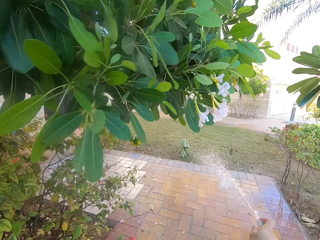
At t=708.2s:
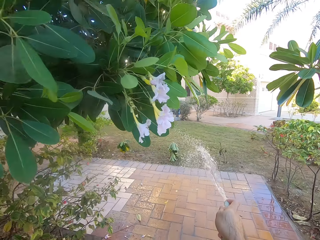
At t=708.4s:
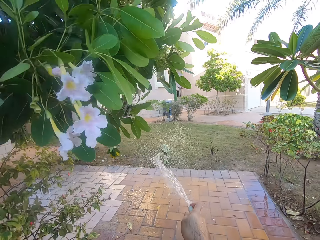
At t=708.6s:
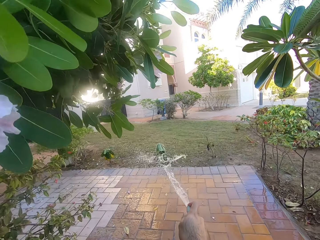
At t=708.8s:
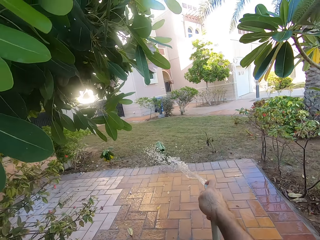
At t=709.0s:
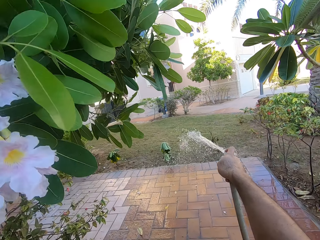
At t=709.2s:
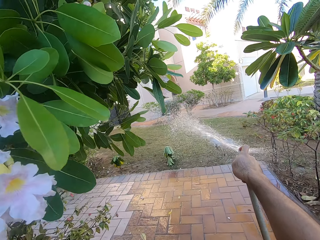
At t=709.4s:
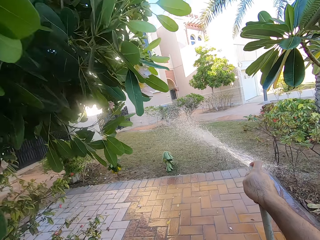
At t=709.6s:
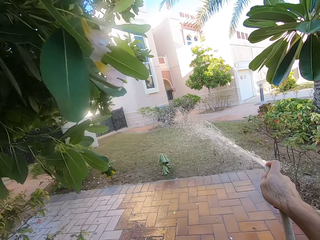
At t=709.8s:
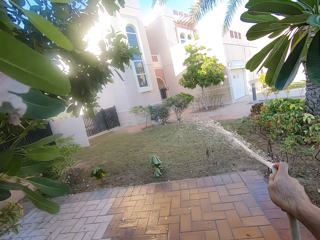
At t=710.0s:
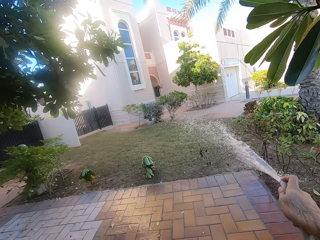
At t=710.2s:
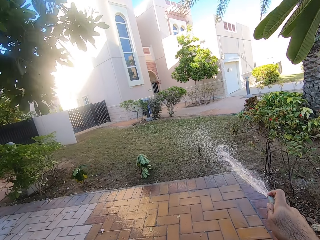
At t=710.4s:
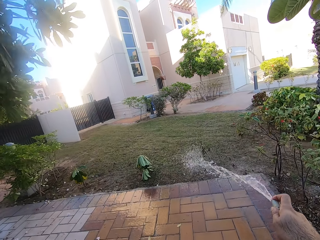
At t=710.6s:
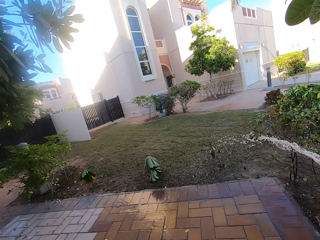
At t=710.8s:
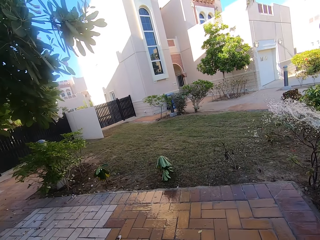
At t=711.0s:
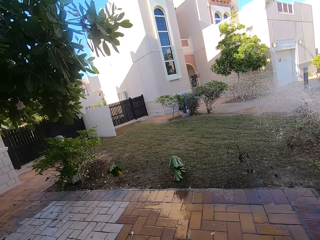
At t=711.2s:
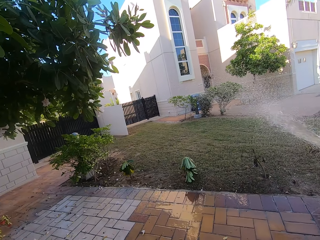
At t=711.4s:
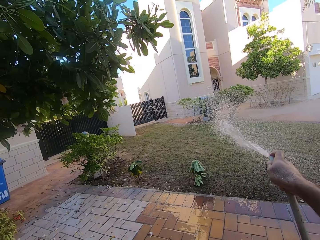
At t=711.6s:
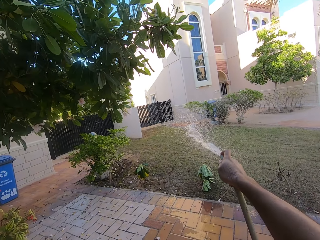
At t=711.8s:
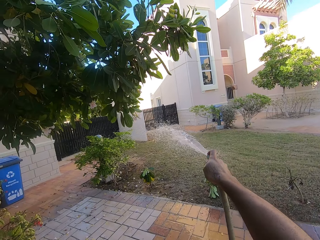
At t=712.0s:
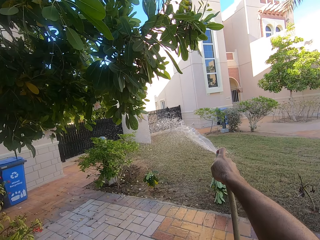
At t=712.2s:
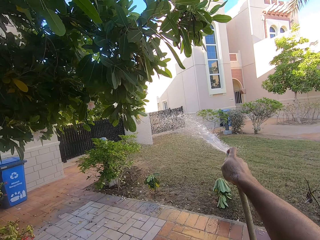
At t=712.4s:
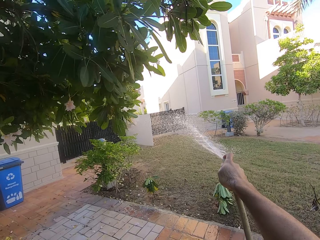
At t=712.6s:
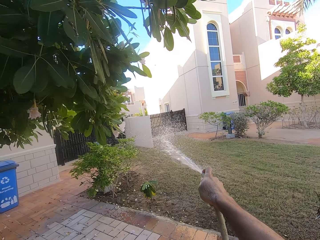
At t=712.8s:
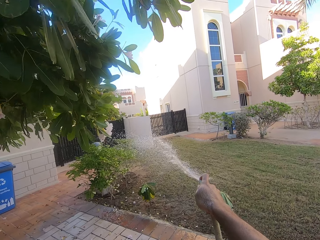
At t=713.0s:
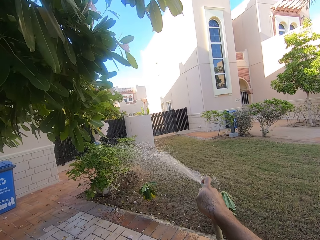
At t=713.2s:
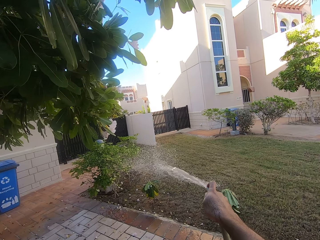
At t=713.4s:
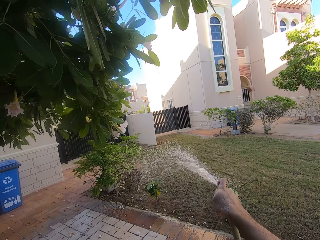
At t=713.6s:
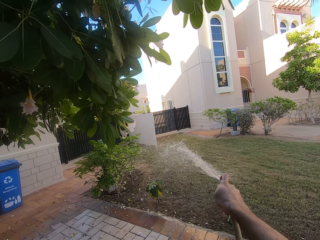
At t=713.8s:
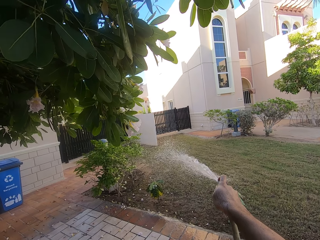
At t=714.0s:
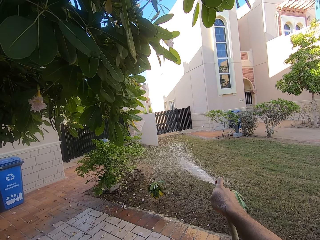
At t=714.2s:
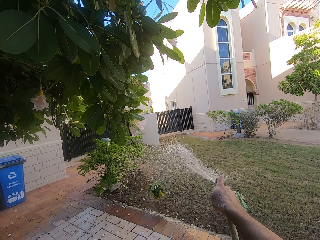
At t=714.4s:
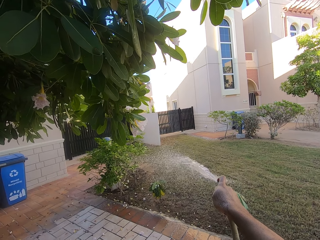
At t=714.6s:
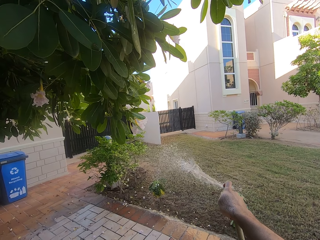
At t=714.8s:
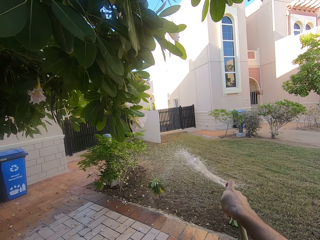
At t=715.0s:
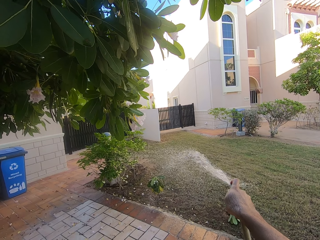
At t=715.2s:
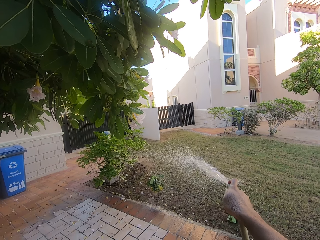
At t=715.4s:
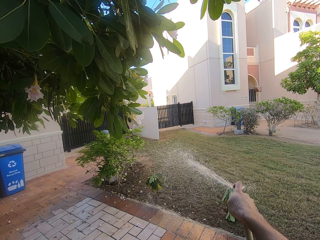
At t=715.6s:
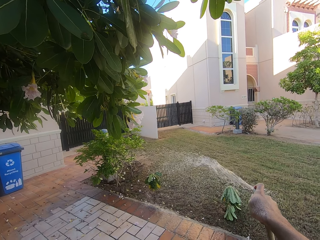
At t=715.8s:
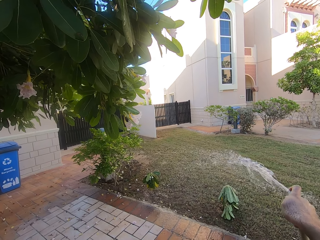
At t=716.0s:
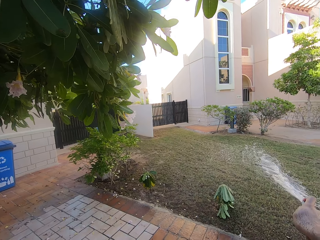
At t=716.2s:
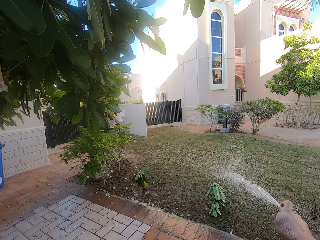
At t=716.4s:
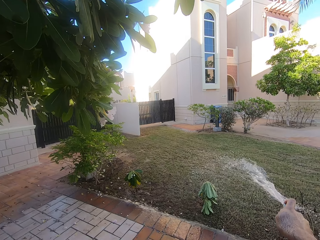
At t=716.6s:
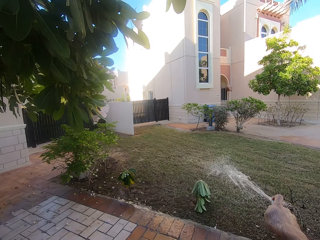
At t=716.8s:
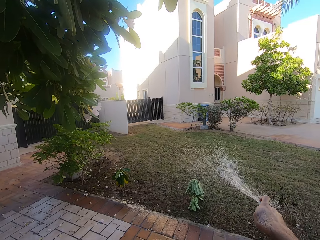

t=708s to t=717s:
The camera wearer waters the grass.

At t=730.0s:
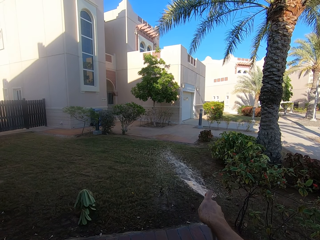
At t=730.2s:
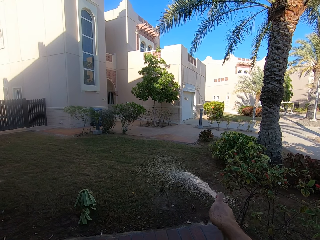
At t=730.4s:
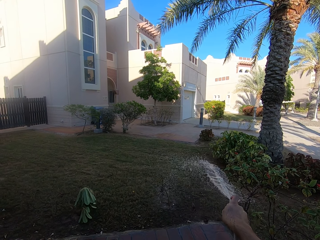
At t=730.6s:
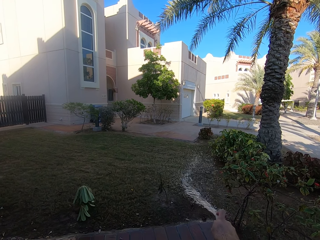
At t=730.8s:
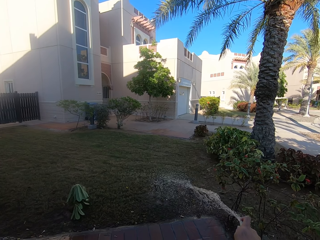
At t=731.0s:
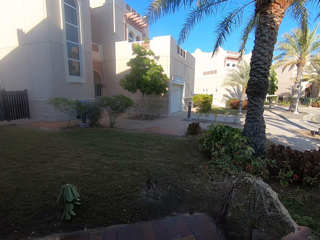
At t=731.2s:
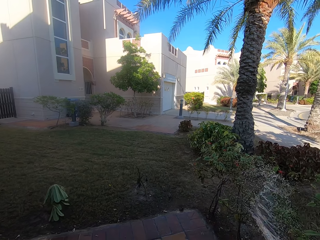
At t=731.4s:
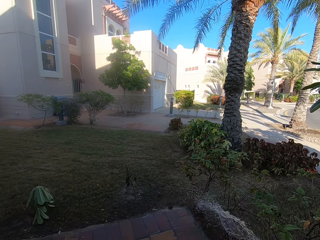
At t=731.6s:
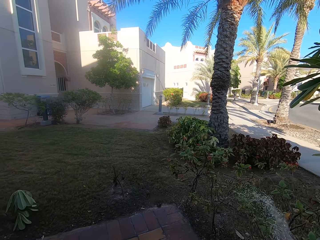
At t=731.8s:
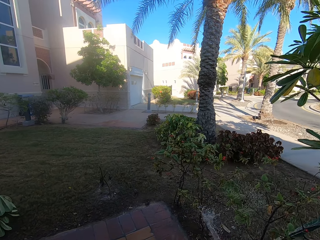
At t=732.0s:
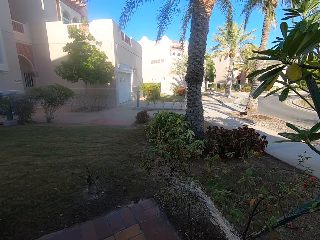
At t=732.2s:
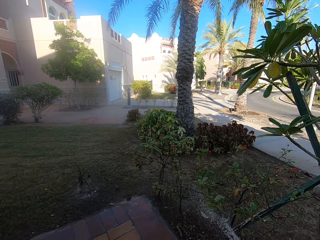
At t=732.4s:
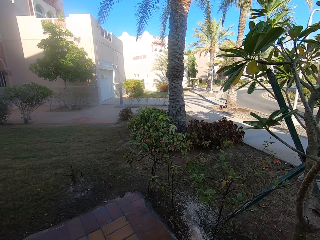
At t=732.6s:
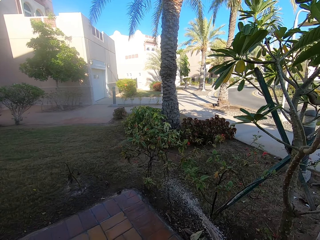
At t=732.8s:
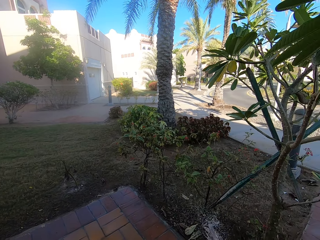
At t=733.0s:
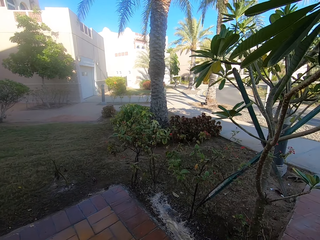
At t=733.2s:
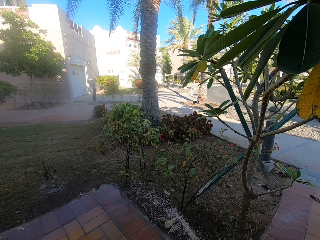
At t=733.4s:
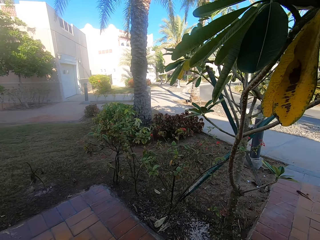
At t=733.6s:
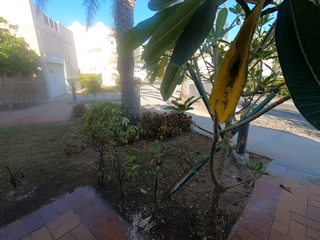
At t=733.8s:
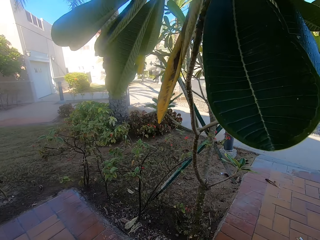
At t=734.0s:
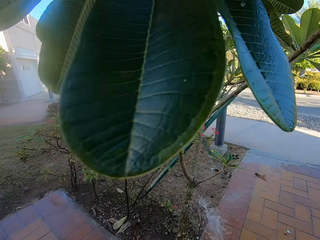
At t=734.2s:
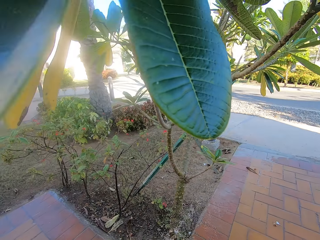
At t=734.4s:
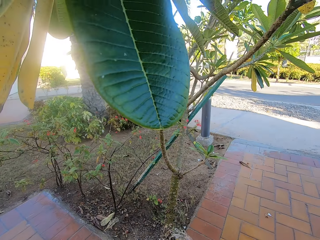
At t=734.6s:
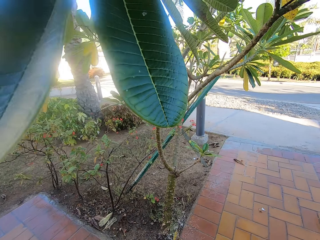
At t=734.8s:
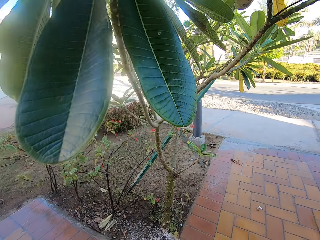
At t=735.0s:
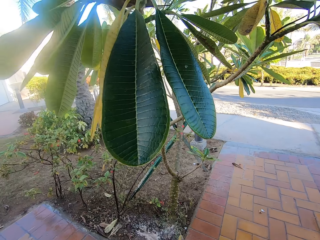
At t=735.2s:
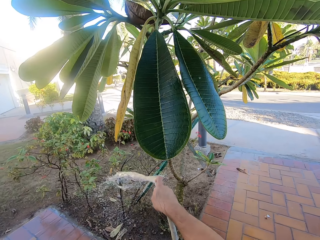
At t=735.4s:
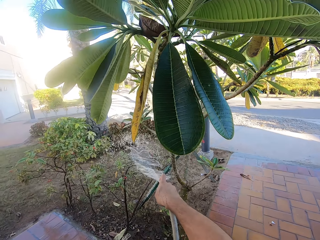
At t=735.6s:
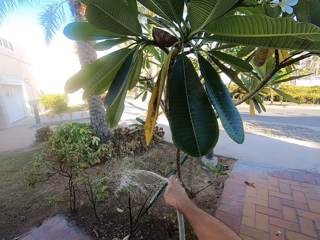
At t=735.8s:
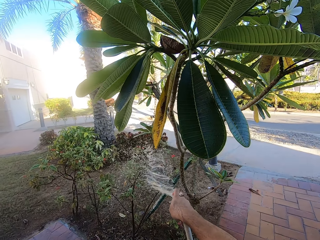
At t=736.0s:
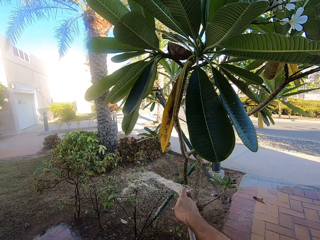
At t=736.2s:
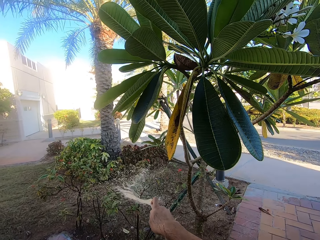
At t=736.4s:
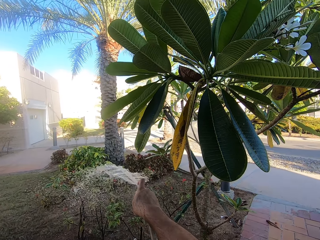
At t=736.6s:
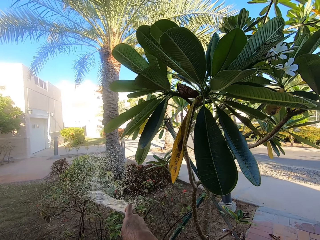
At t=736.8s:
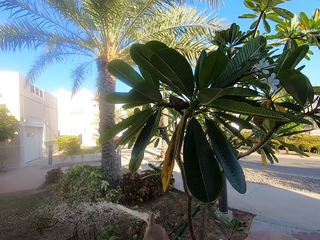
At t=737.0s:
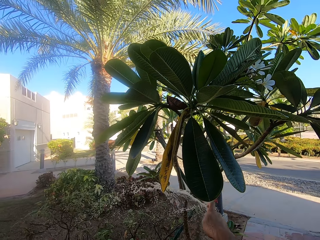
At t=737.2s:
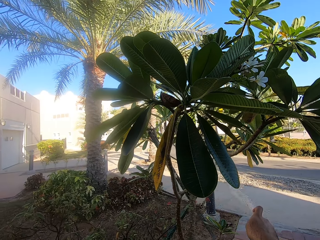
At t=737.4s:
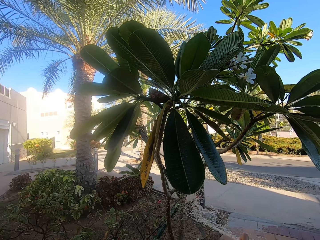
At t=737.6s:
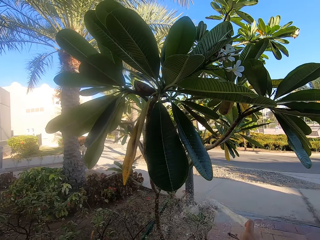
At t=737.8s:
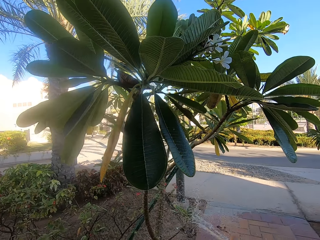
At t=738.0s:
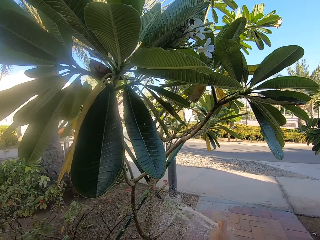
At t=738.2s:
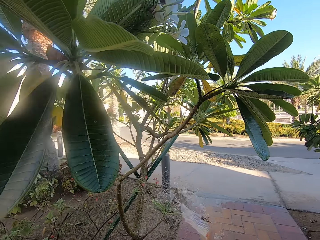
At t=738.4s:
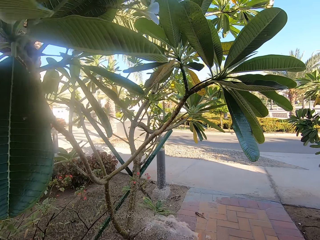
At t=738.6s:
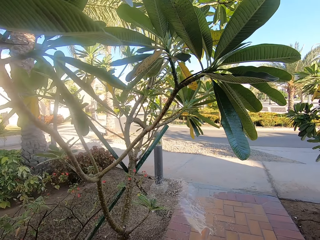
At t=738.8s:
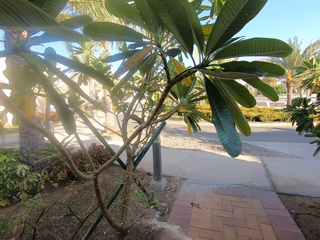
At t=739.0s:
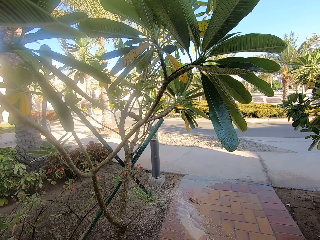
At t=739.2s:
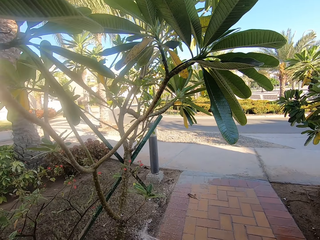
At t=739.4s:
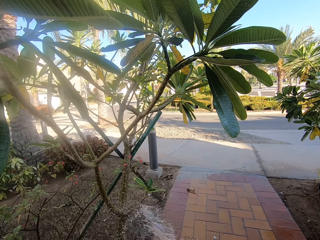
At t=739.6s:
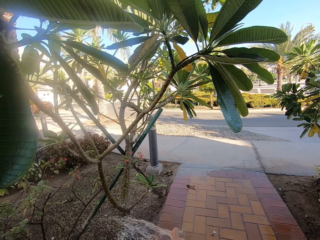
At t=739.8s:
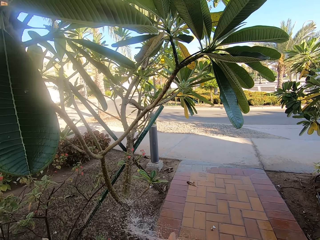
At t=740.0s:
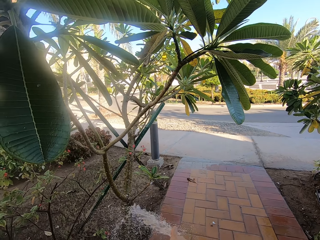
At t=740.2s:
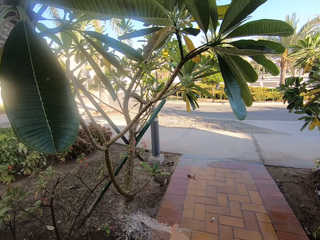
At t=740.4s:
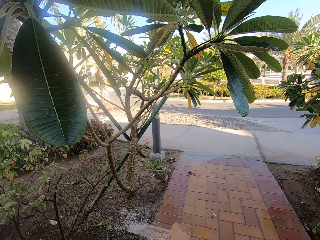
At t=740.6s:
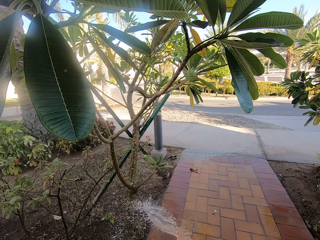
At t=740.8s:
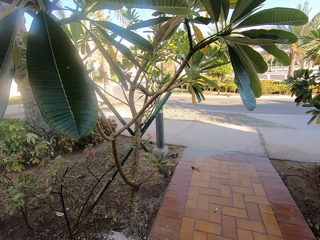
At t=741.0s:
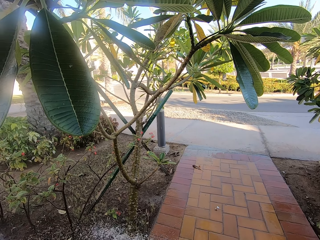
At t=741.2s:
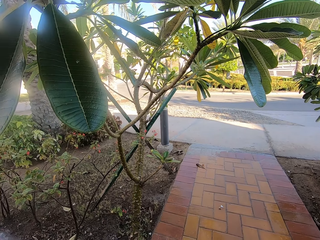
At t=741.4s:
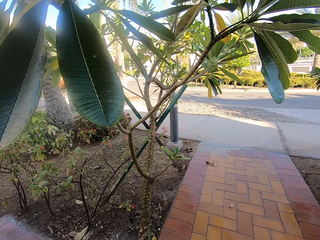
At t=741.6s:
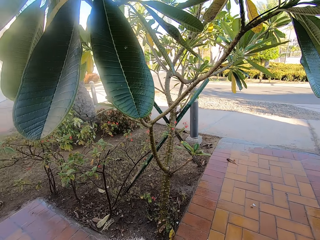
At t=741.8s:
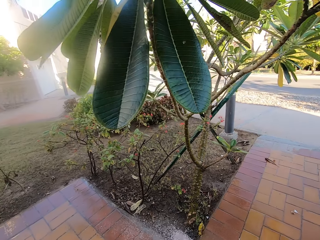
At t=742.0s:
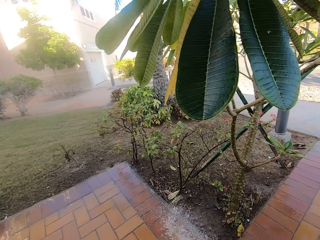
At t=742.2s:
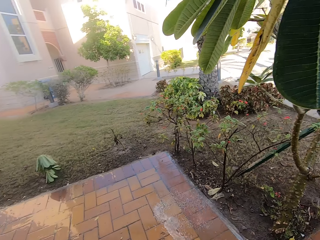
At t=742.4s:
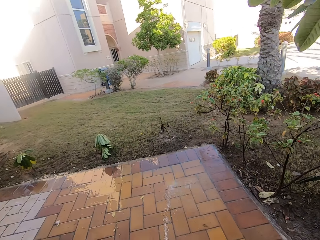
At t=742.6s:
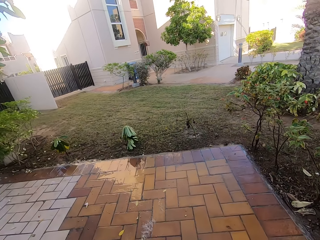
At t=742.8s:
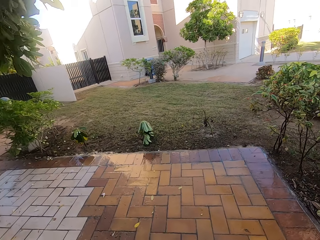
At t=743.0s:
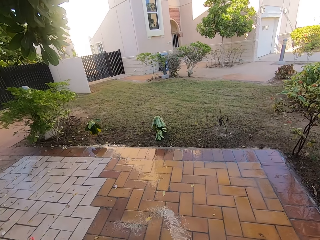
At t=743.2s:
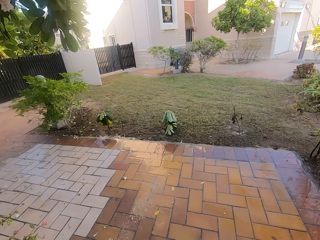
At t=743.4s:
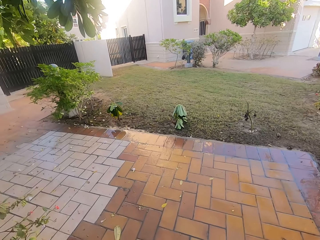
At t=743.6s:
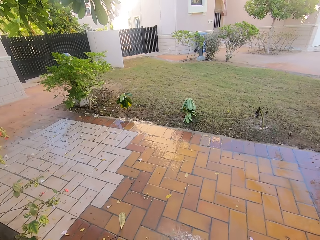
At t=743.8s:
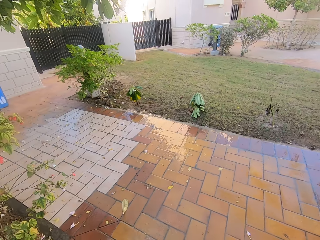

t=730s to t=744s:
The camera wearer waters the grass. They clean the veranda.
